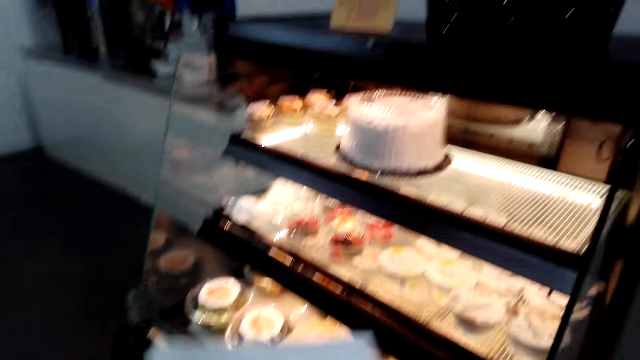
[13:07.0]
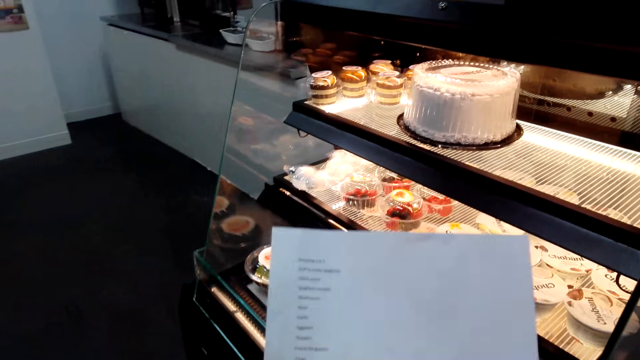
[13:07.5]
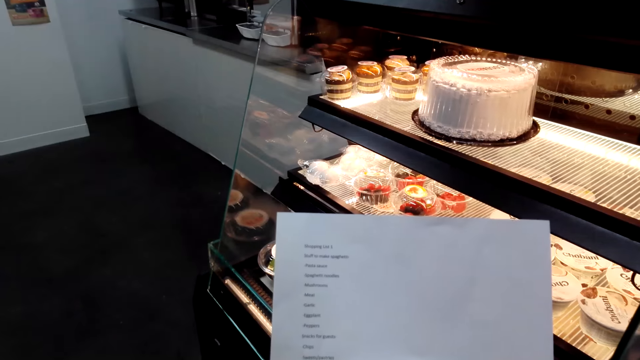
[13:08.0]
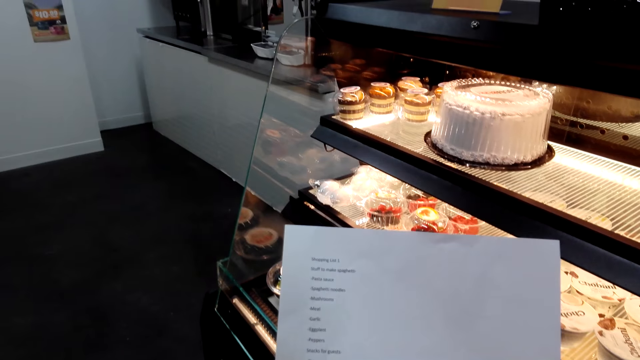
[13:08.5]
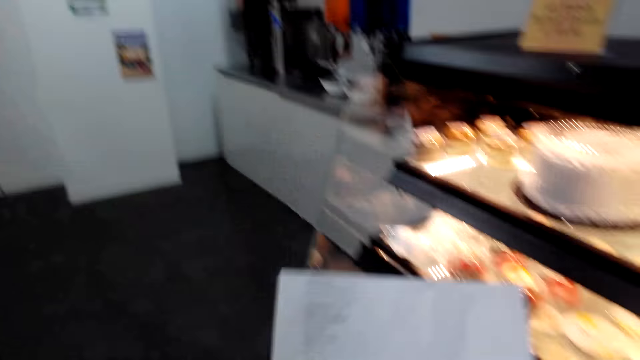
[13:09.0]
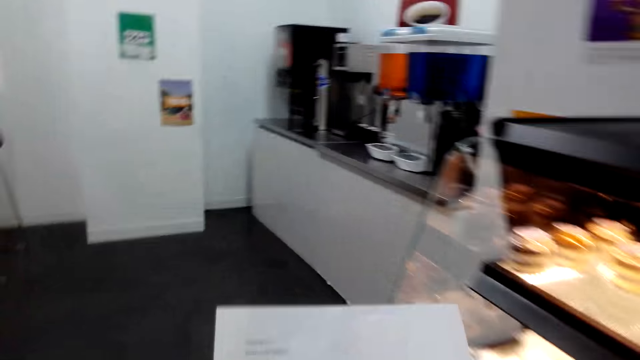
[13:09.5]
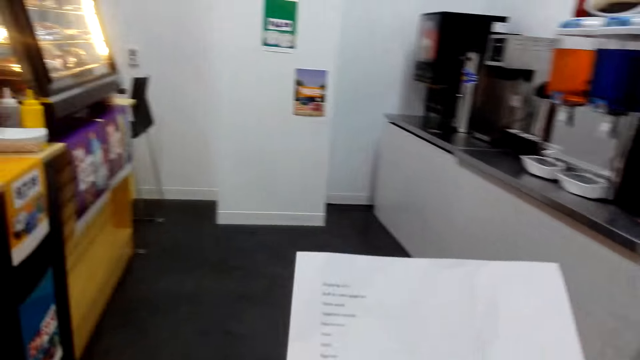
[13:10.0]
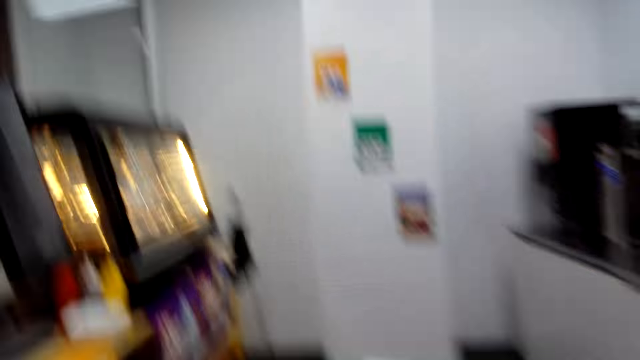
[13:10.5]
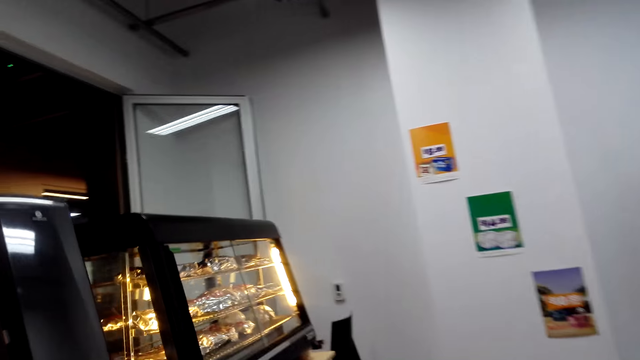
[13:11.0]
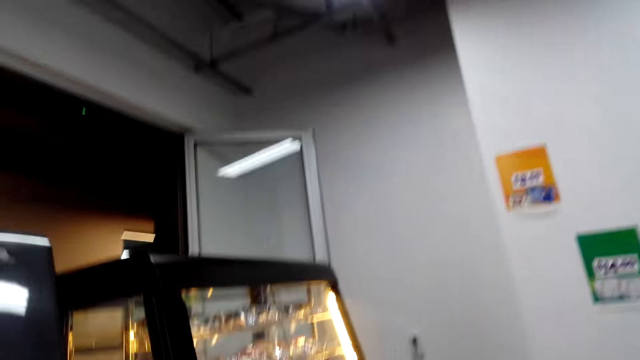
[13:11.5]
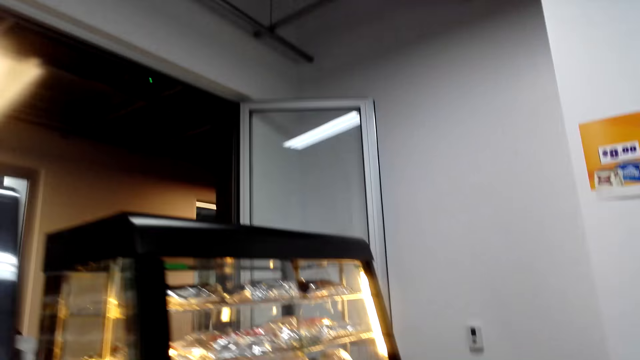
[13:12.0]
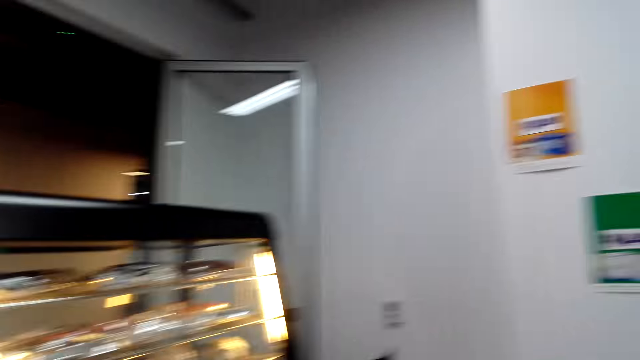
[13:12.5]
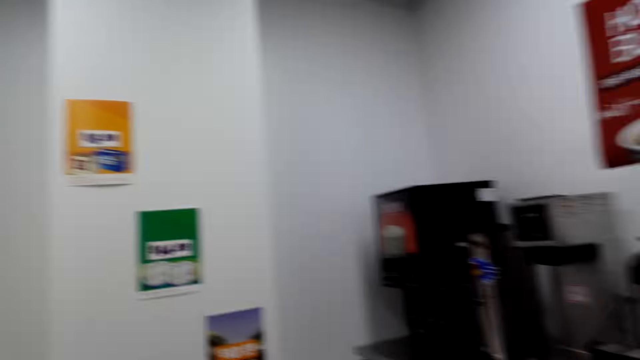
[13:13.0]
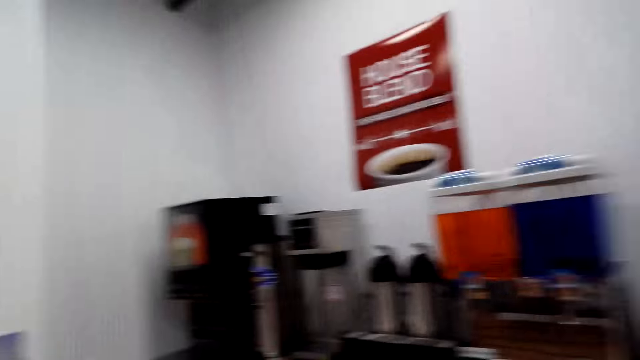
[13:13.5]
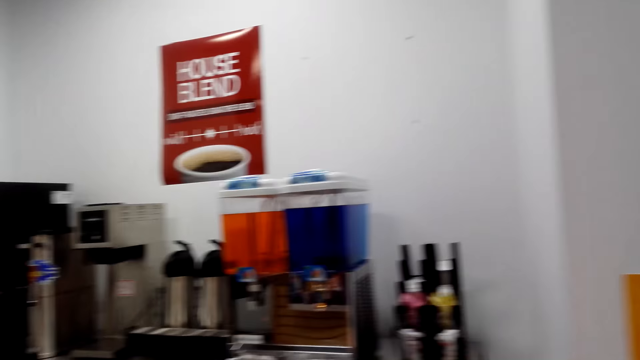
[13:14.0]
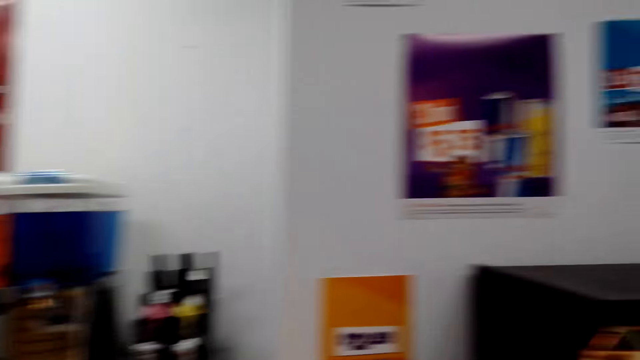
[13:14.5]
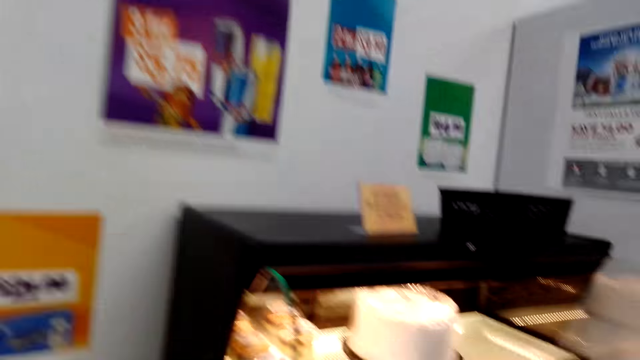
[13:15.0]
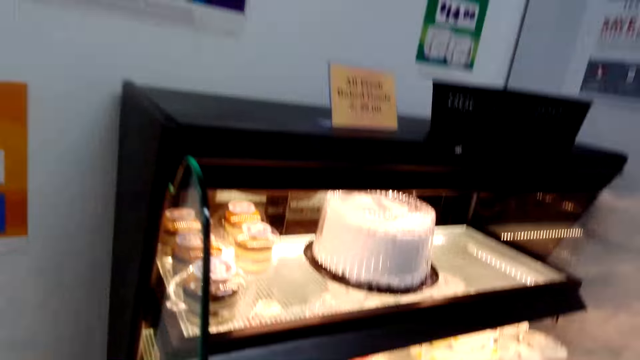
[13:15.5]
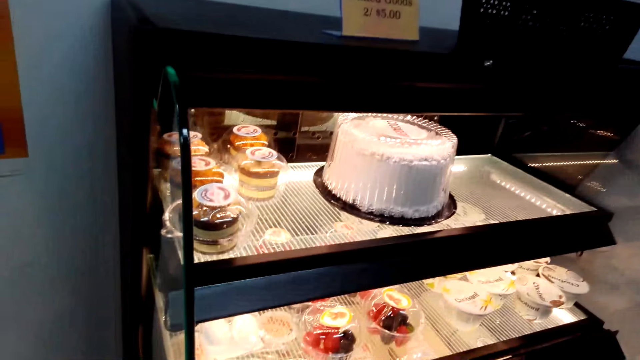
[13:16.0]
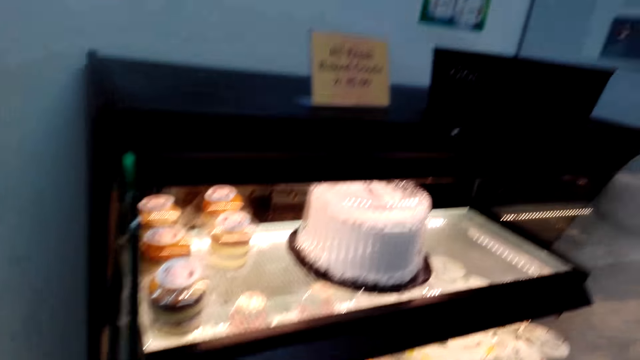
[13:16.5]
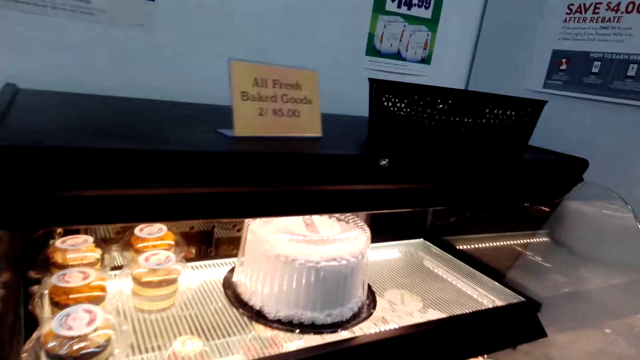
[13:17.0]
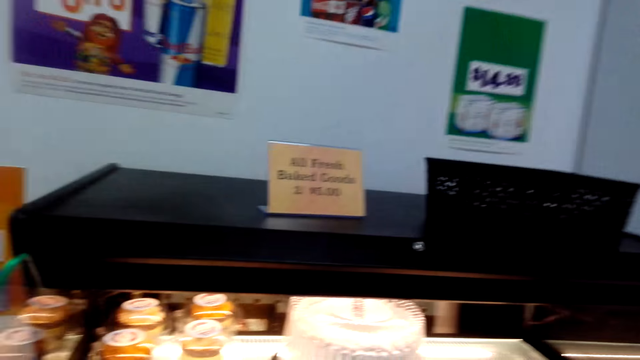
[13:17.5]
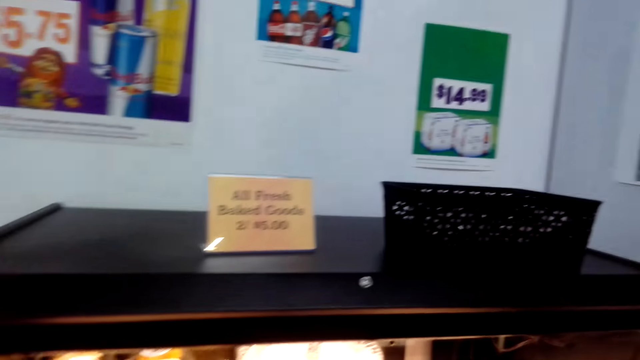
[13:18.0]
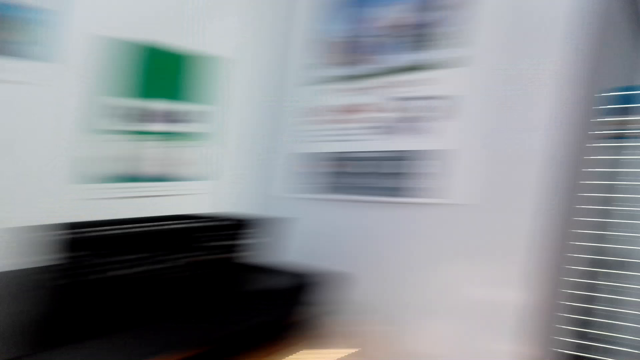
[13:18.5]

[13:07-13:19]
The camera wearer reads instructions on the paper, the shopping list. They walk in the supermarket. They look around.

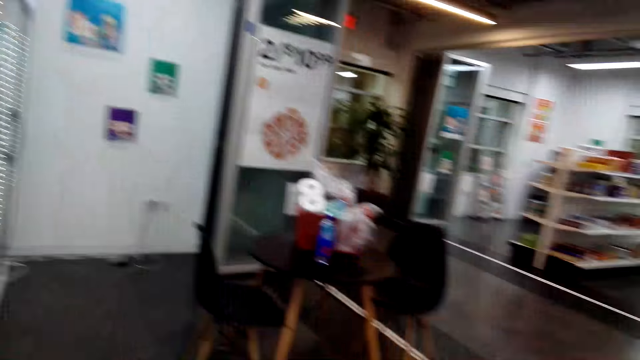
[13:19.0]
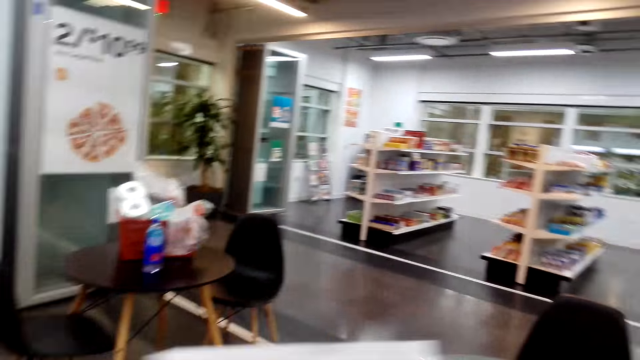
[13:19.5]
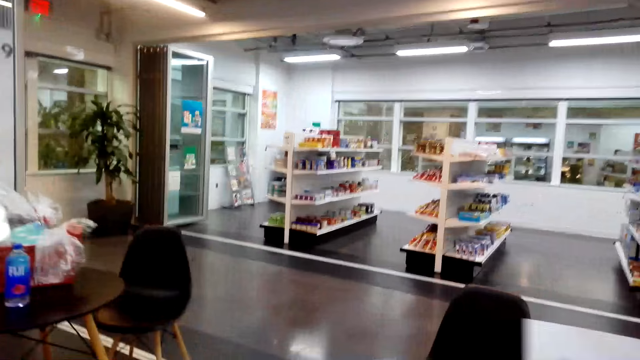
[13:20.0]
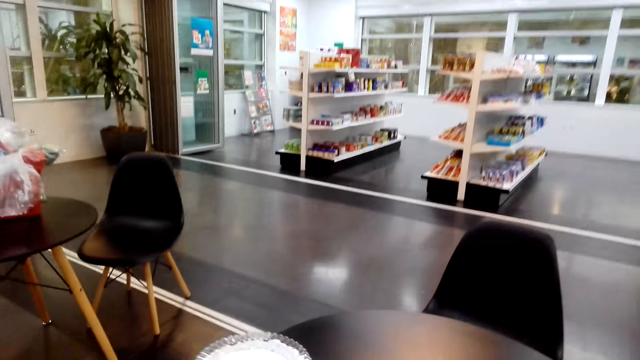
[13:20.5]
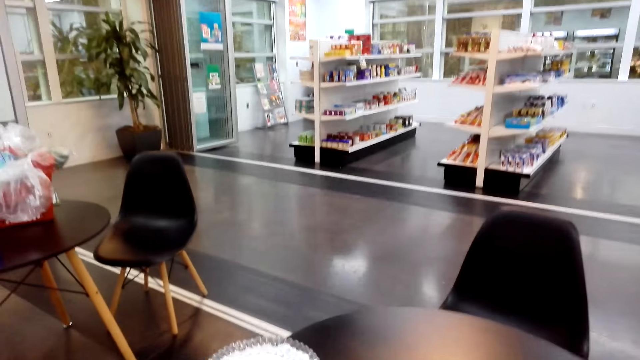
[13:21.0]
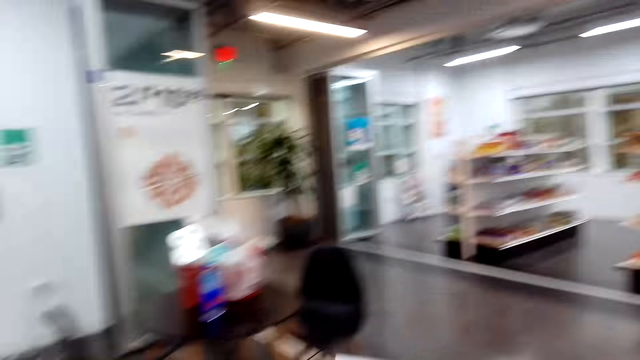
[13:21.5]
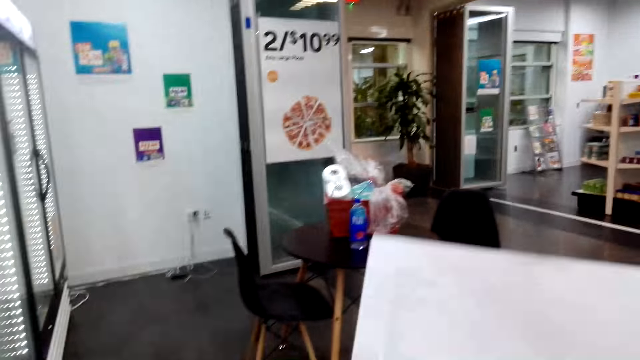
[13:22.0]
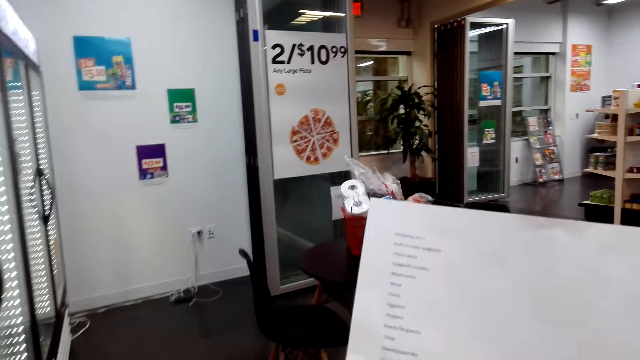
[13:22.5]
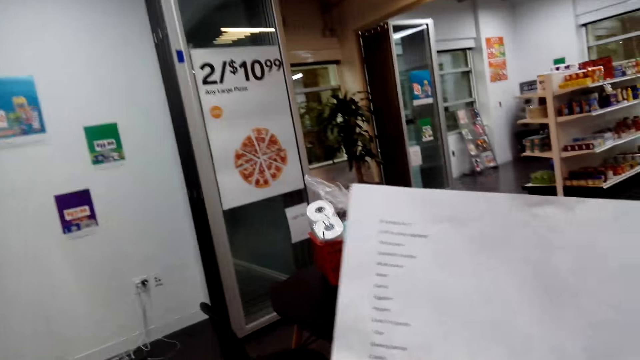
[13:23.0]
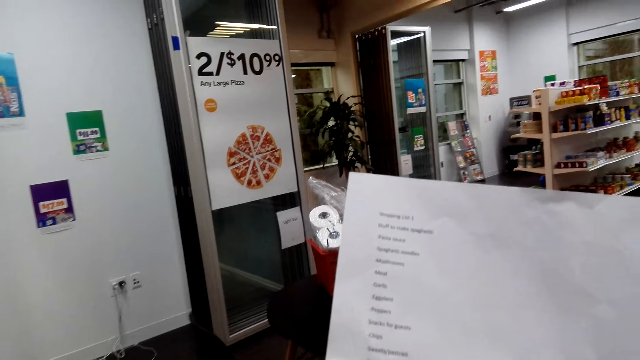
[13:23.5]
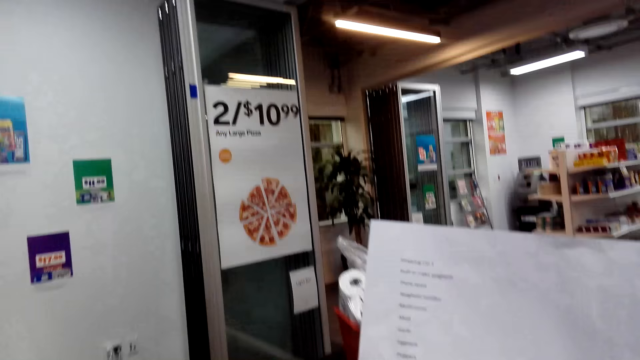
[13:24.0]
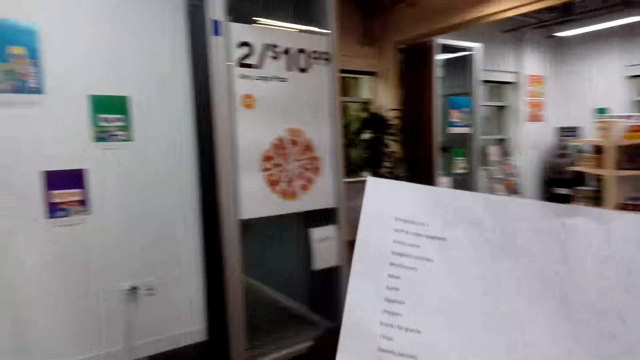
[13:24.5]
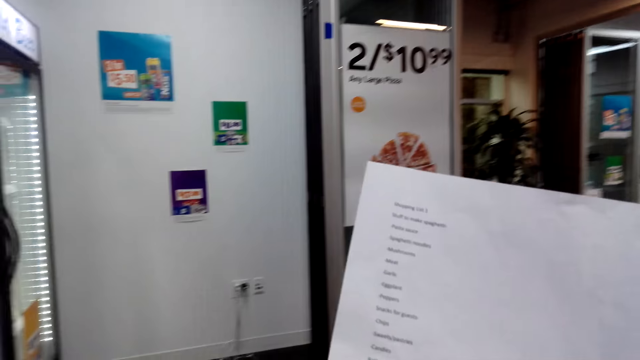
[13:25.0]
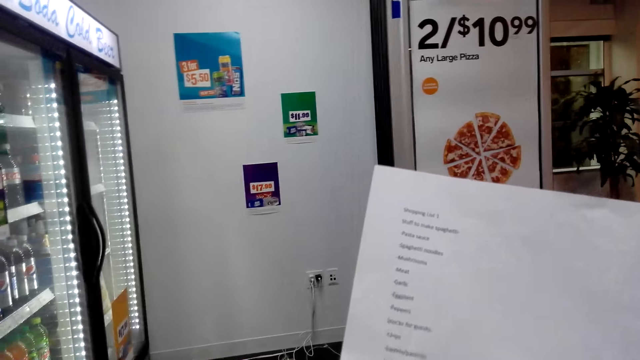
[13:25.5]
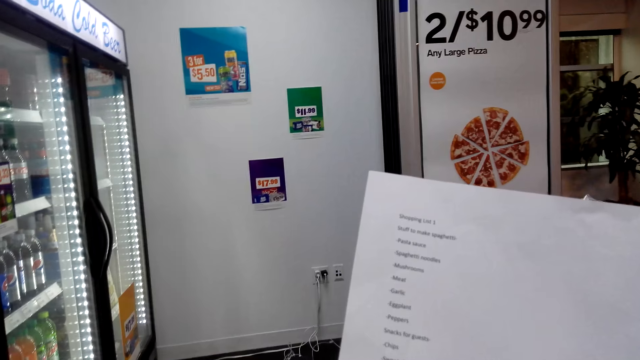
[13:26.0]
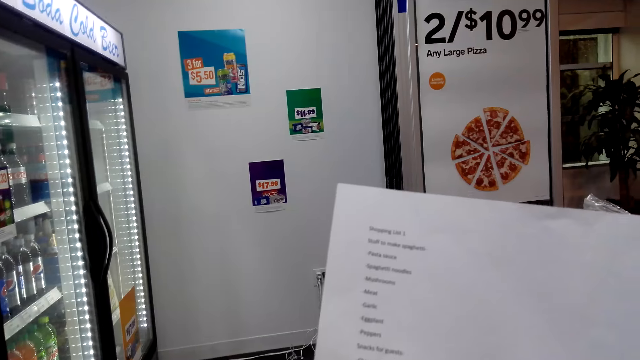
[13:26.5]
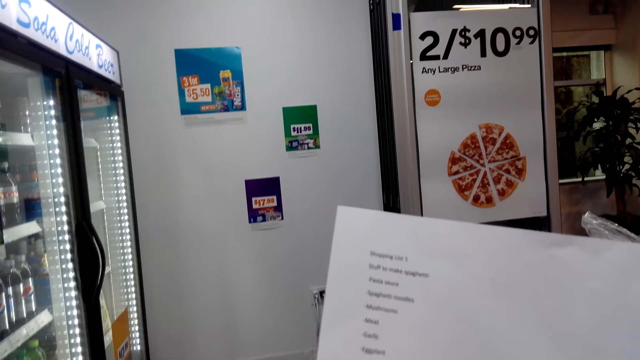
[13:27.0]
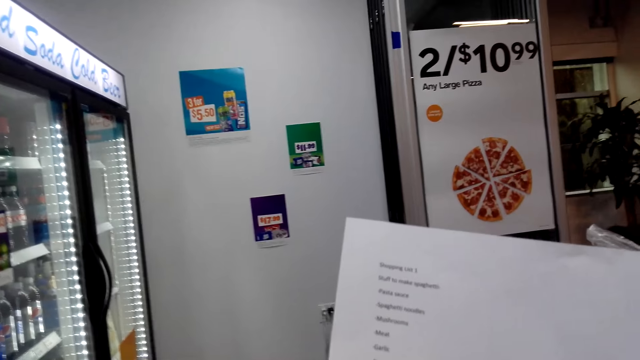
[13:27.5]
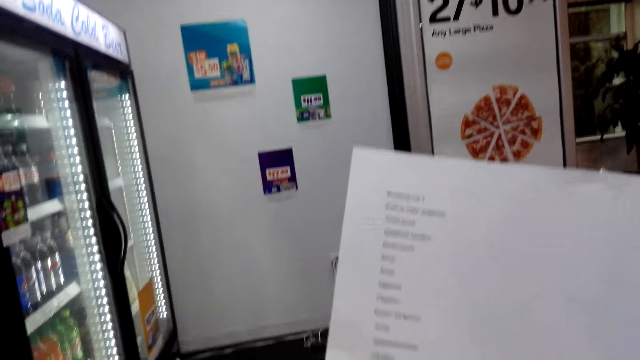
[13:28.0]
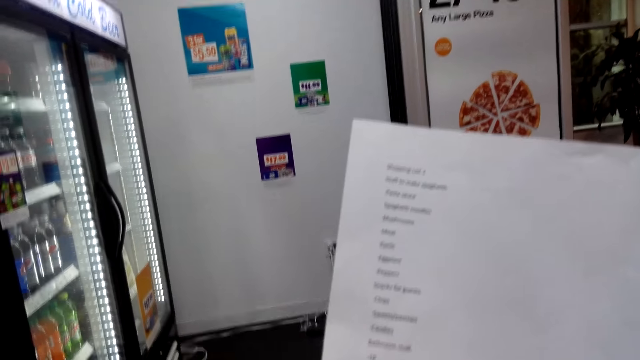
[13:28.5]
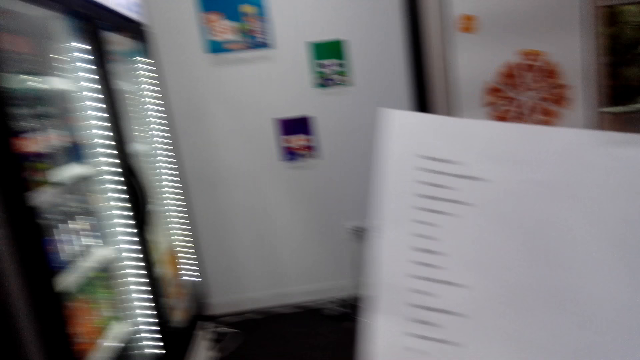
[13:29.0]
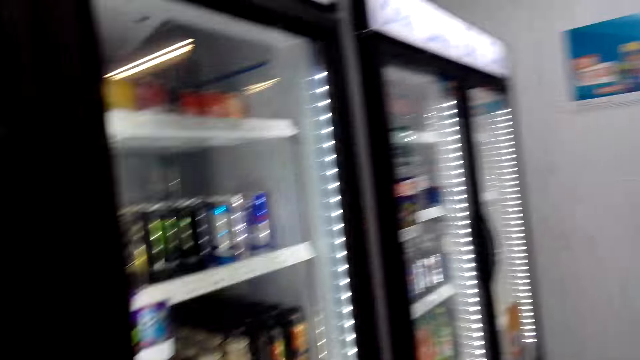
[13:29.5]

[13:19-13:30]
The camera wearer reads instructions on the paper, the shopping list.
